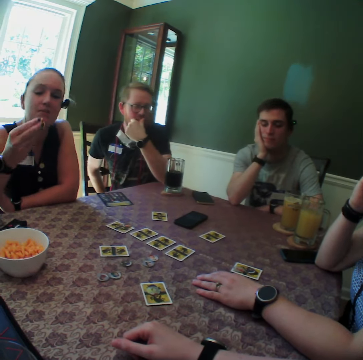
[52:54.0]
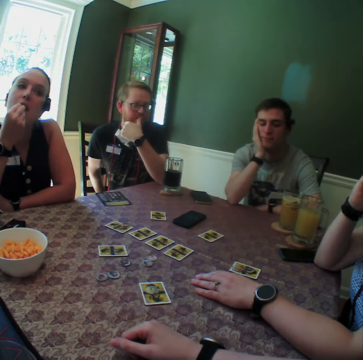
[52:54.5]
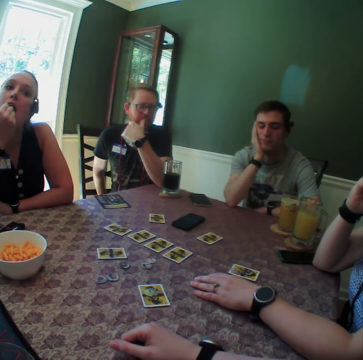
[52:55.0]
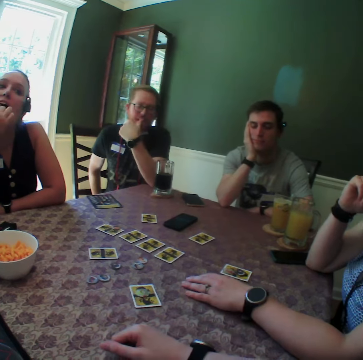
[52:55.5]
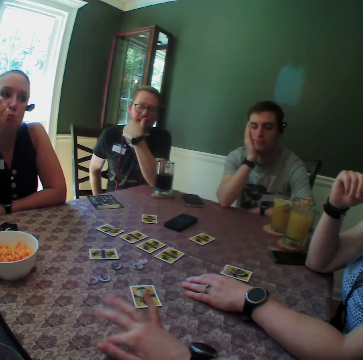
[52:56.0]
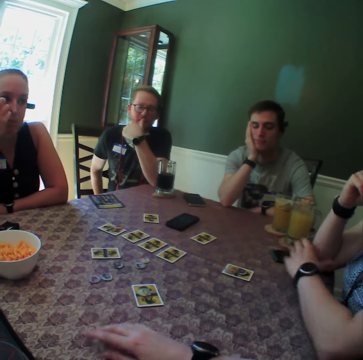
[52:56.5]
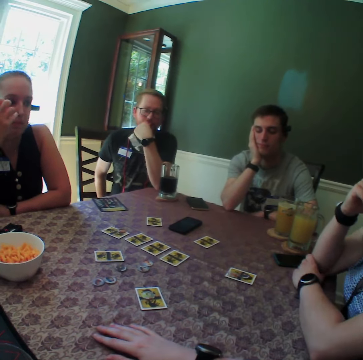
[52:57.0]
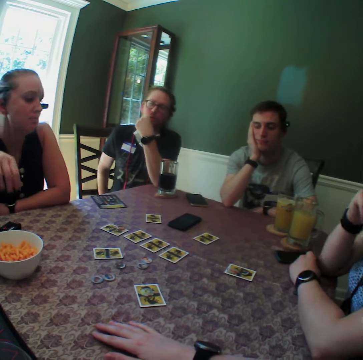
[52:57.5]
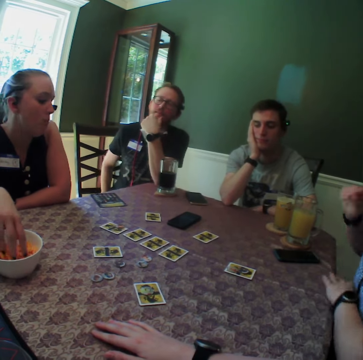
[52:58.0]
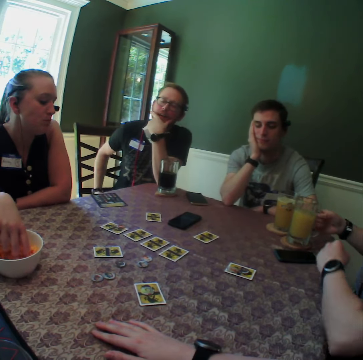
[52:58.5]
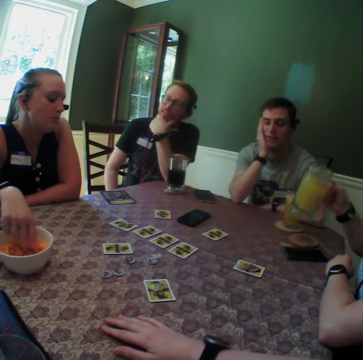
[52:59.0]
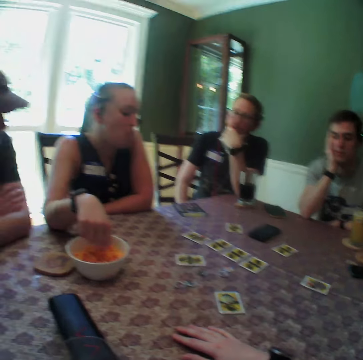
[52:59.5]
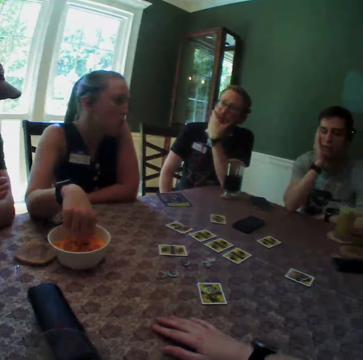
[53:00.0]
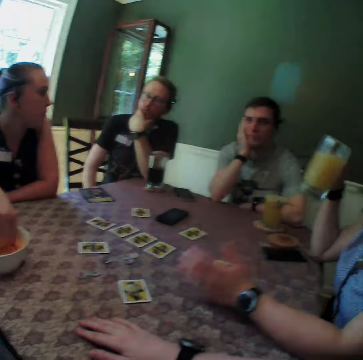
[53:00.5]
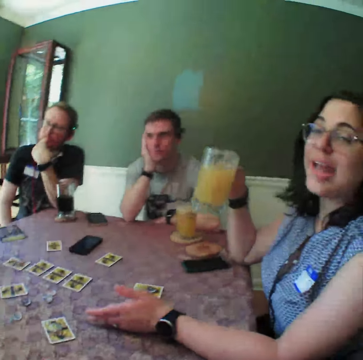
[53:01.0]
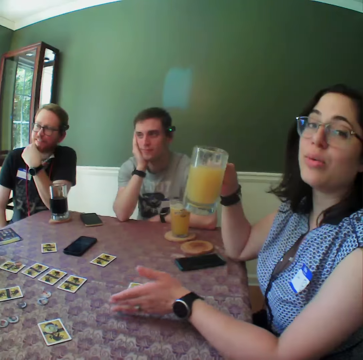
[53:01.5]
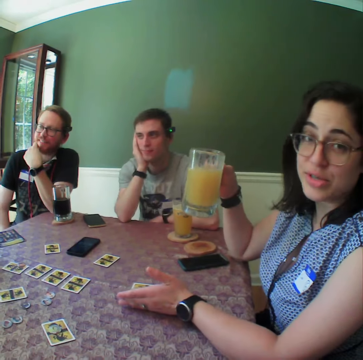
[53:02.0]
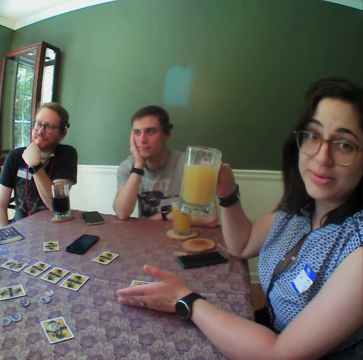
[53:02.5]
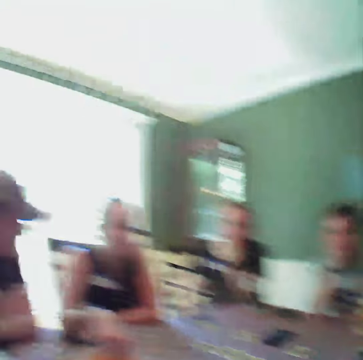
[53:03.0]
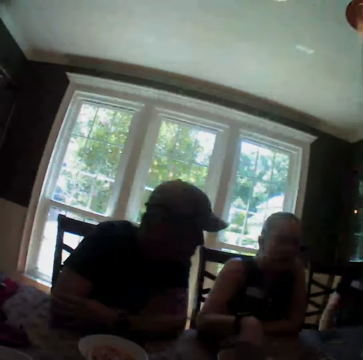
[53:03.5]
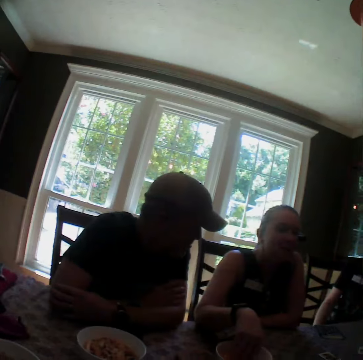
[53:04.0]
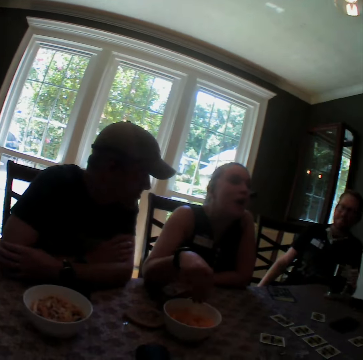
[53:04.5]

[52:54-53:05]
A woman puts Cheetos in her mouth with her right hand. The camera wearer swings her fingers in her right hand. She taps on the table. The woman picks Cheetos with her right hand. Another woman picks a glass of juice with her right hand and lifts the glass of juice with her right hand. A man converses with the group of people. The other woman converses with the group of people. The camera wearer looks around. A woman talks to the camera wearer. Another man converses with the group of people.

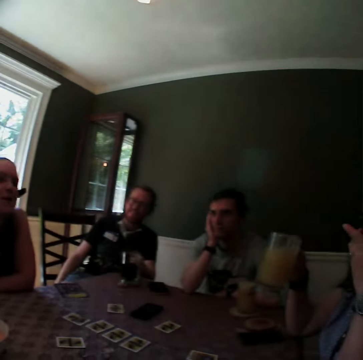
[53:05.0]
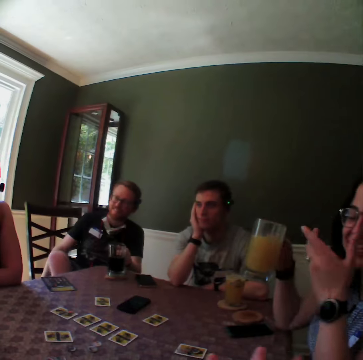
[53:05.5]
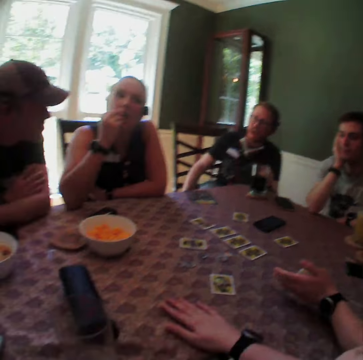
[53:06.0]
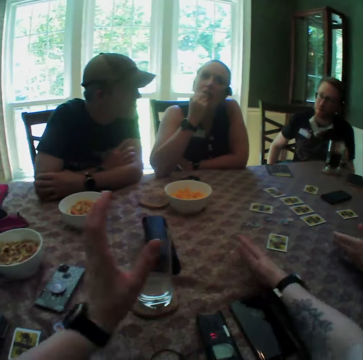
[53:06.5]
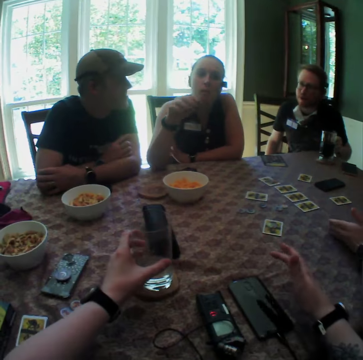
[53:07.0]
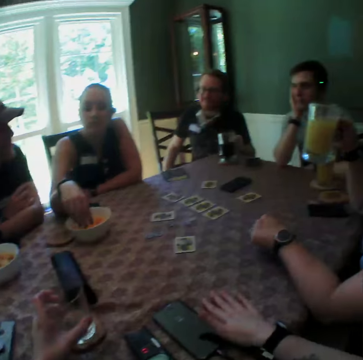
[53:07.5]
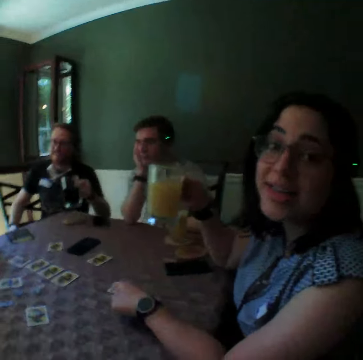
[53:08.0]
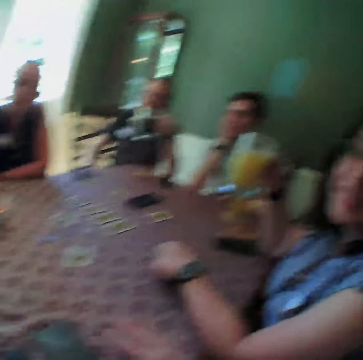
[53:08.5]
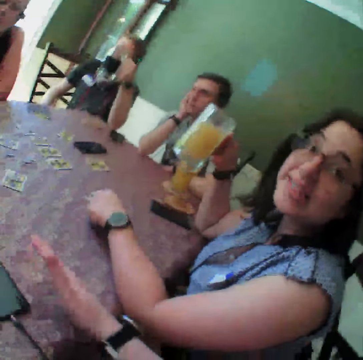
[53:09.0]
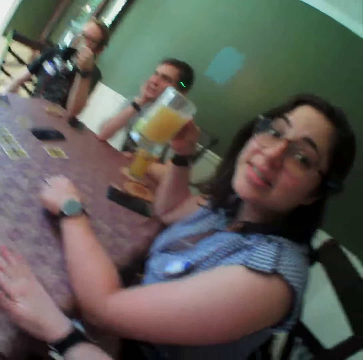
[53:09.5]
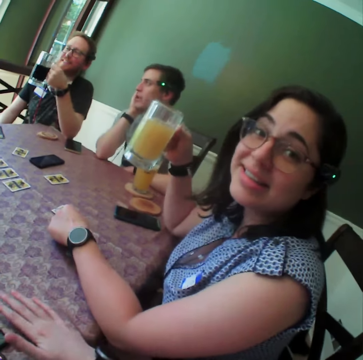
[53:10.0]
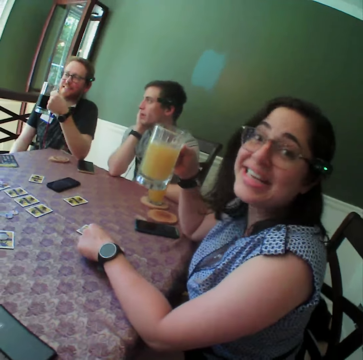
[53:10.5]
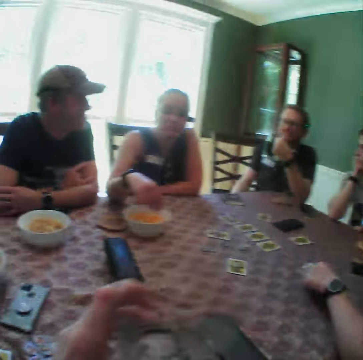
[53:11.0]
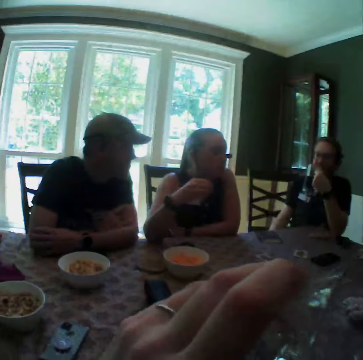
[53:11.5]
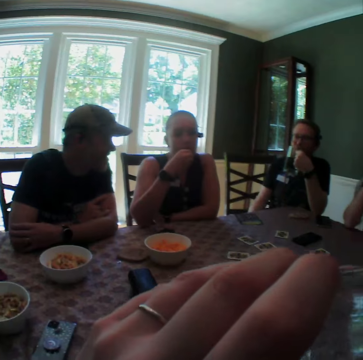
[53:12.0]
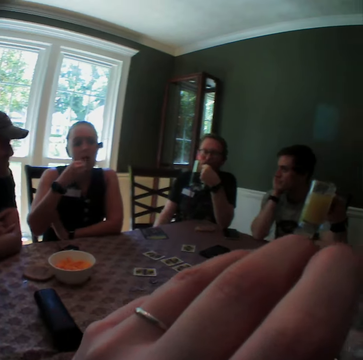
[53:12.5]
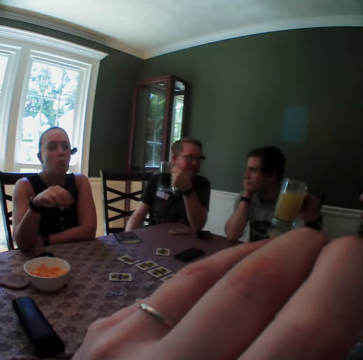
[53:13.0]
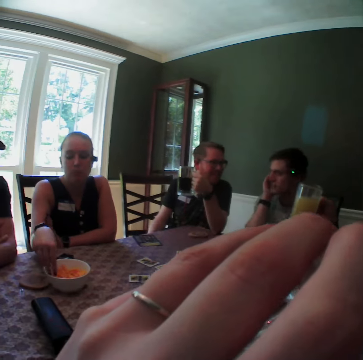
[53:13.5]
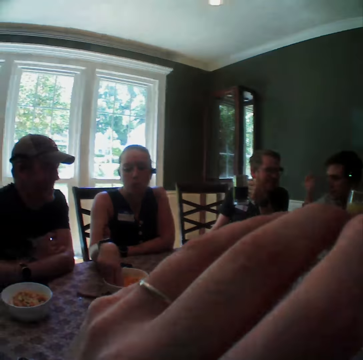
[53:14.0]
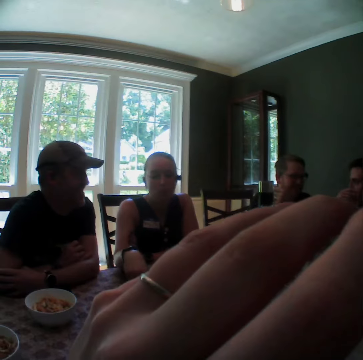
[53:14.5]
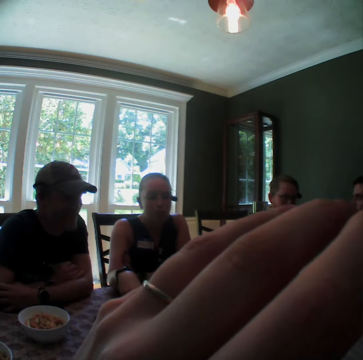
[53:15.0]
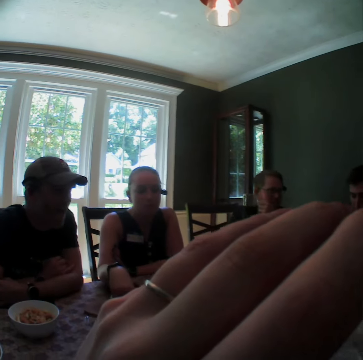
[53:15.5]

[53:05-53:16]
A woman takes Cheetos from the plate with her right hand. A man holds the glass of drink with his left hand. The camera wearer looks around. The woman puts Cheetos in her mouth with her right hand. The camera wearer lifts a glass cup with her left hand. Another woman hits the table with her right hand. The first woman puts her right hand in the plate. The man lifts the glass of drink with his left hand. The camera wearer touches a phone with her right hand. She looks around. She drinks from the cup on her right hand. The first woman puts Cheetos in her mouth with her right hand.

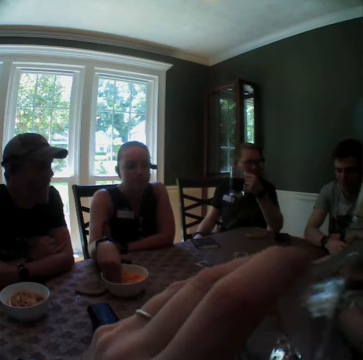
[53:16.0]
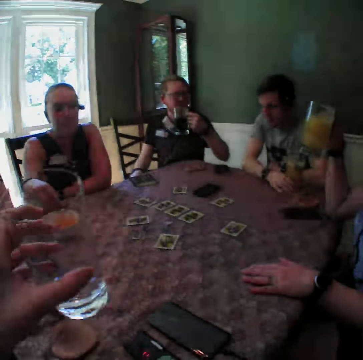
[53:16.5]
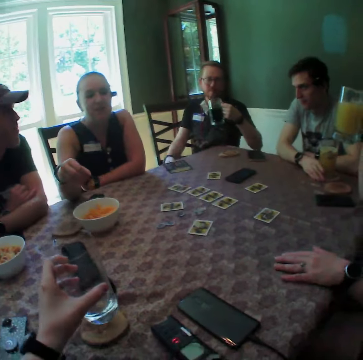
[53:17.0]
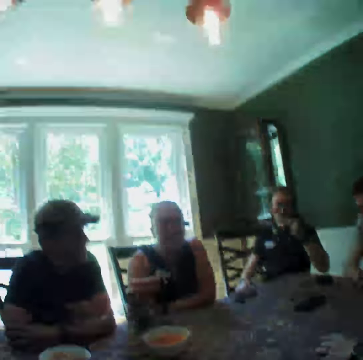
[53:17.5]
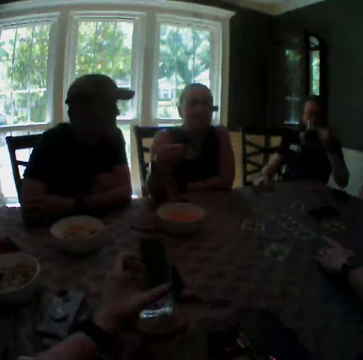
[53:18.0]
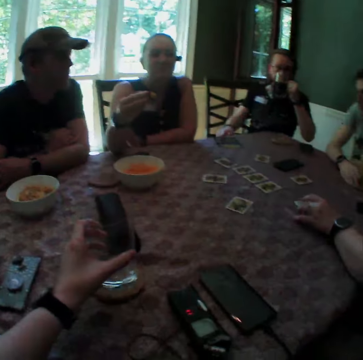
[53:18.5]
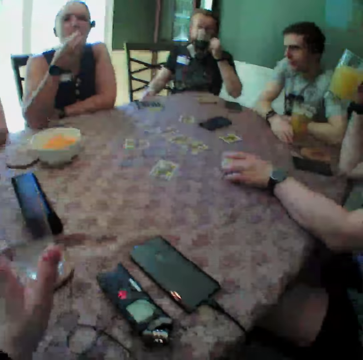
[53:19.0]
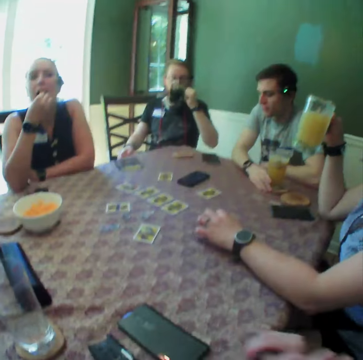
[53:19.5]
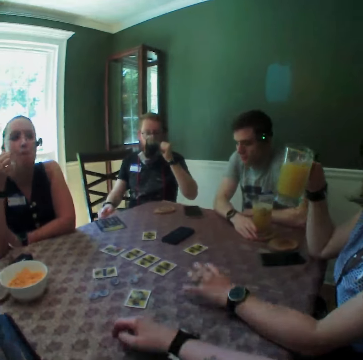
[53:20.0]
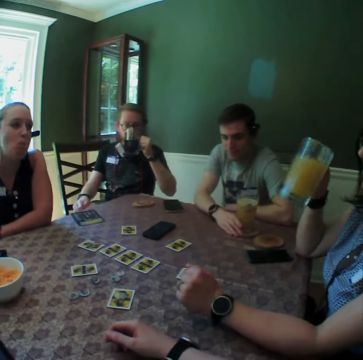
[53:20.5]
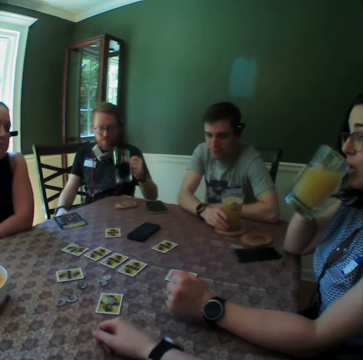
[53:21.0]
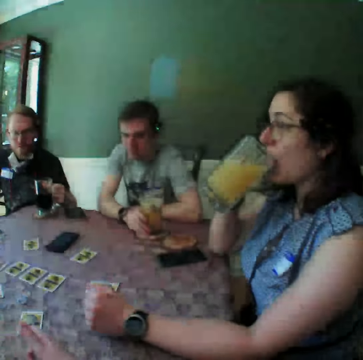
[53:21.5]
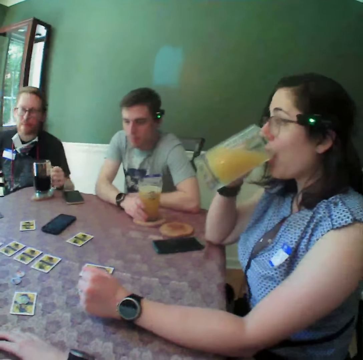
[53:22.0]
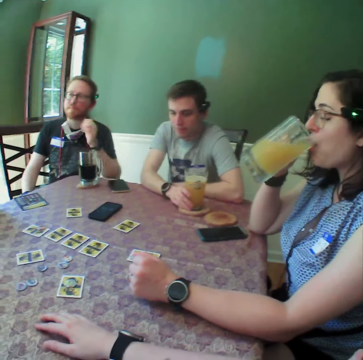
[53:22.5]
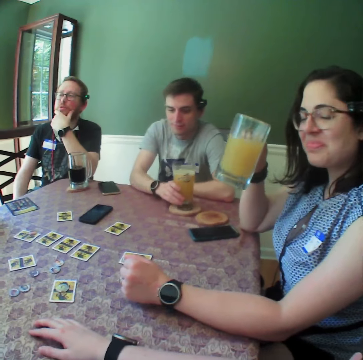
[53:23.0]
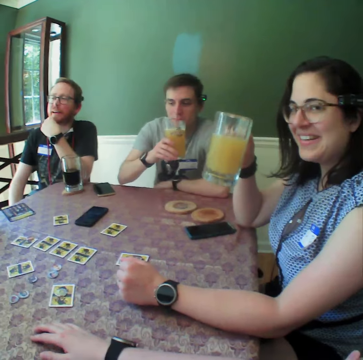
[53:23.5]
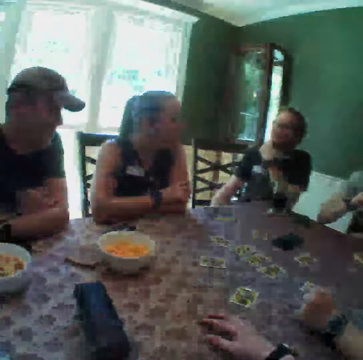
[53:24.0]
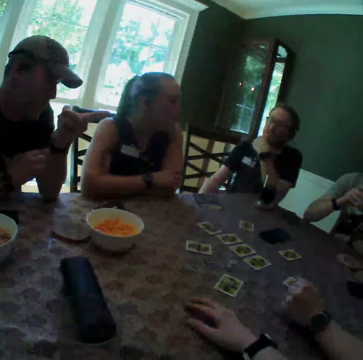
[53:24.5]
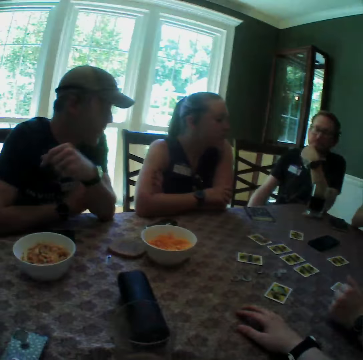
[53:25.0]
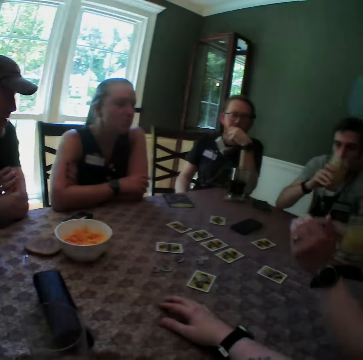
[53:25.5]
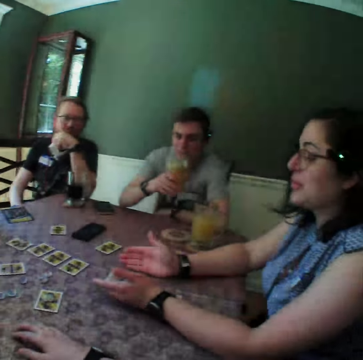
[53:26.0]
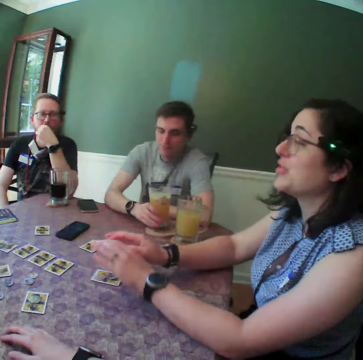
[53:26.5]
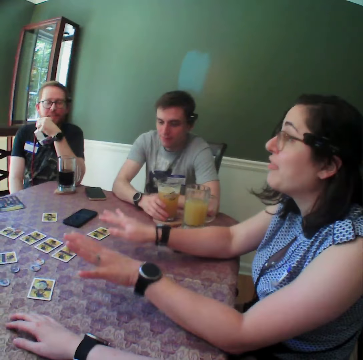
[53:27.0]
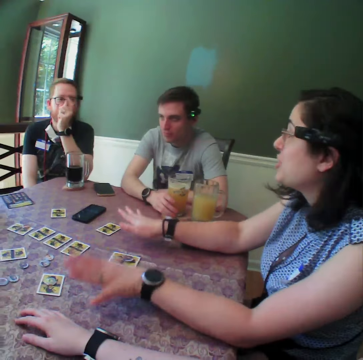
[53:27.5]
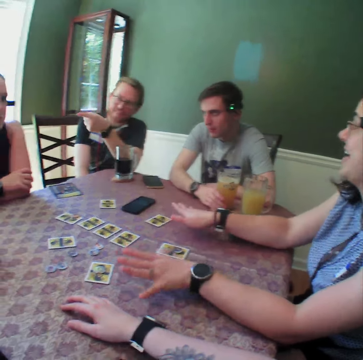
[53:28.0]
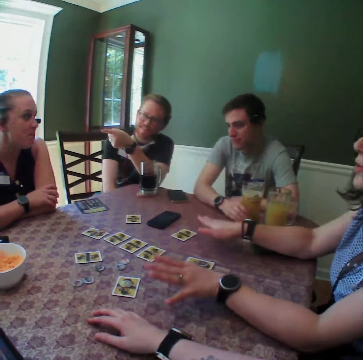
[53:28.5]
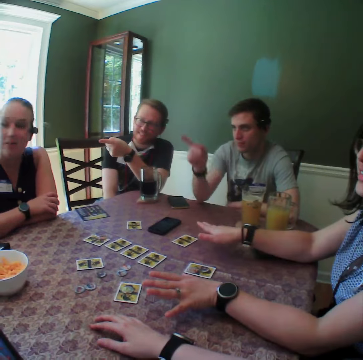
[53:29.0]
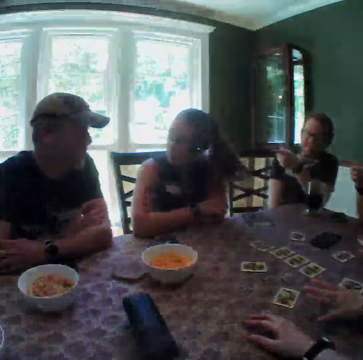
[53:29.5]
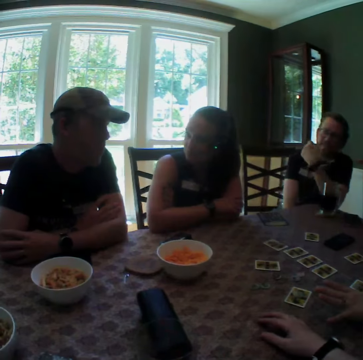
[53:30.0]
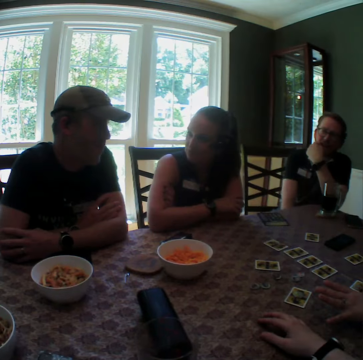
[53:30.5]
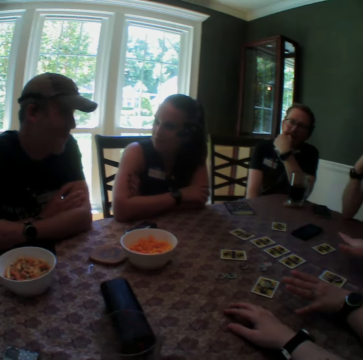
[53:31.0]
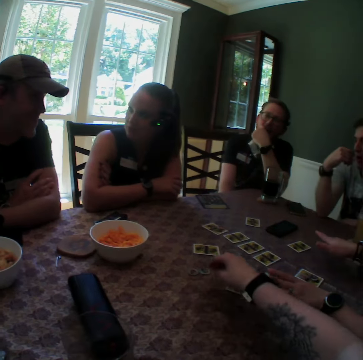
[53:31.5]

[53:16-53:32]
The camera wearer drops the cup on the table with her left hand. A man drinks from the glass of drink with his left hand. A woman puts Cheetos in her mouth with her right hand. Another woman drinks from the glass of juice with her right hand. The man drops the glass of drink on the table with his left hand. The camera wearer looks around. Another man lifts the glass of drink with his right hand. A third man points at the other woman. The other woman gestures with both hands. The first man points at the third man with his left hand. The second man points at the third man with his right hand.
